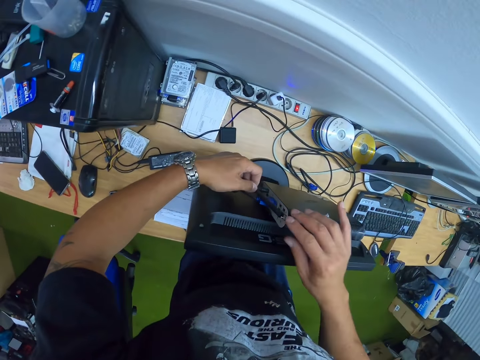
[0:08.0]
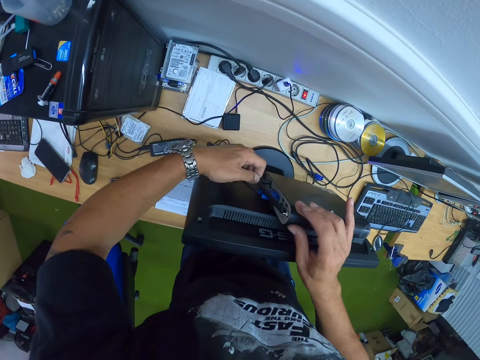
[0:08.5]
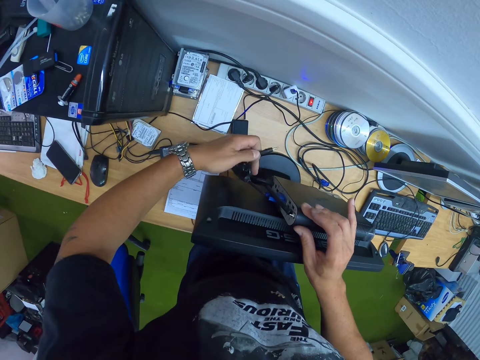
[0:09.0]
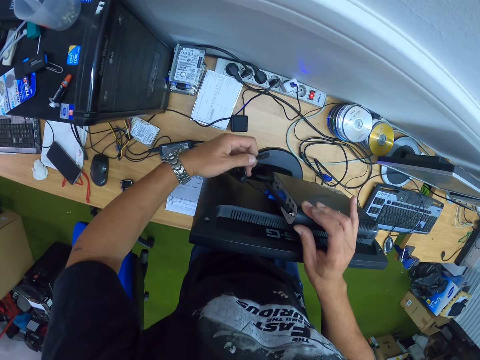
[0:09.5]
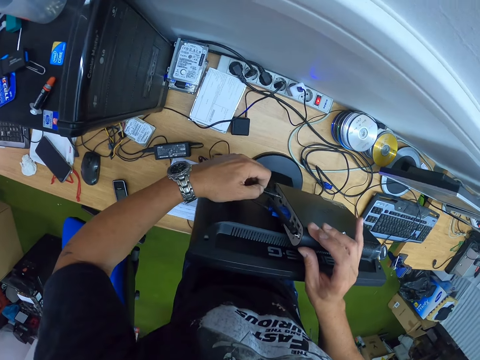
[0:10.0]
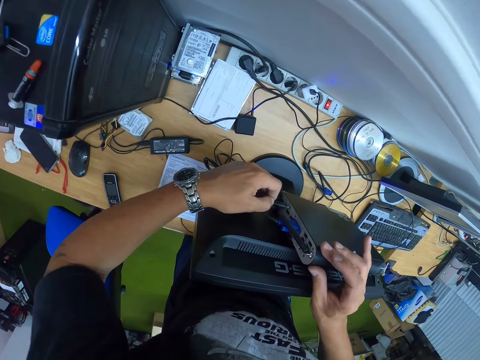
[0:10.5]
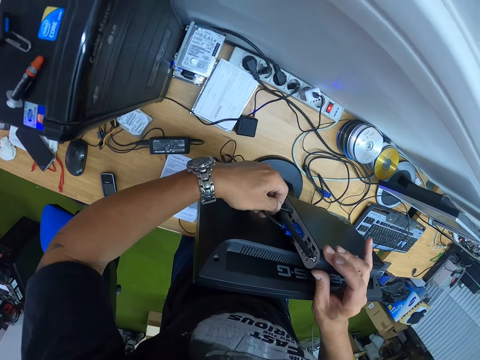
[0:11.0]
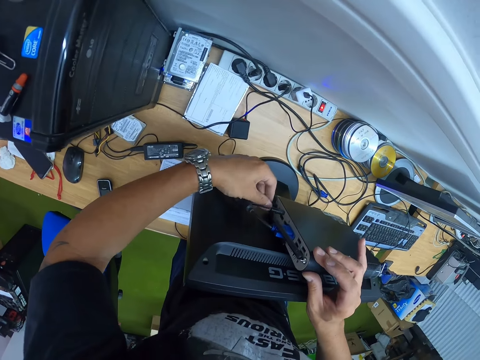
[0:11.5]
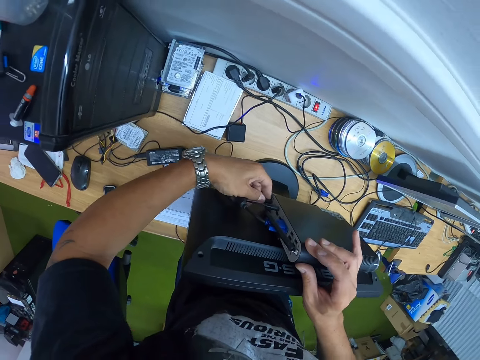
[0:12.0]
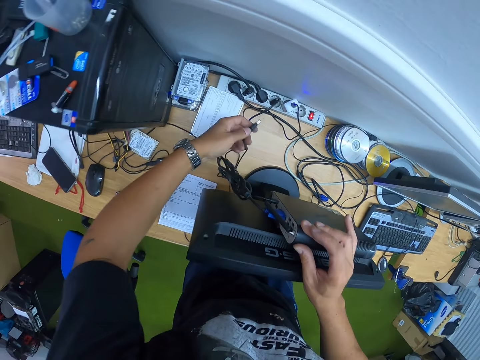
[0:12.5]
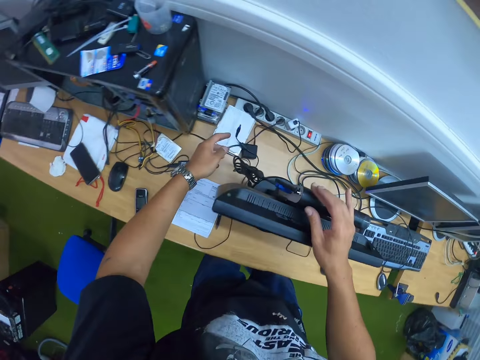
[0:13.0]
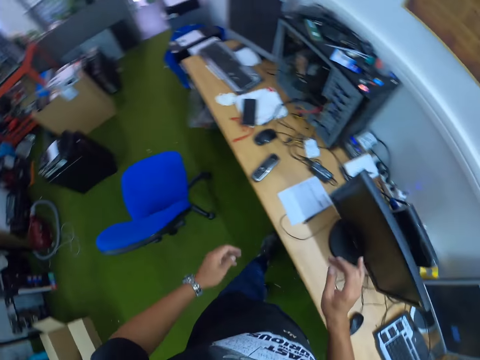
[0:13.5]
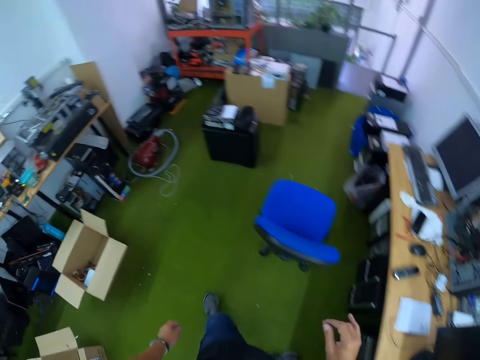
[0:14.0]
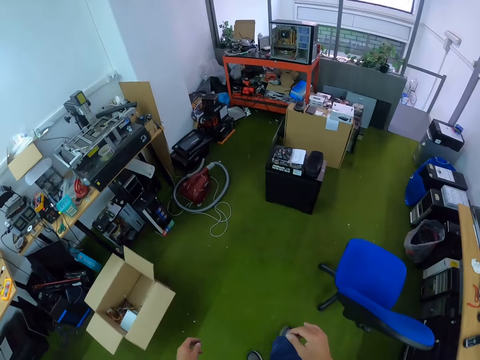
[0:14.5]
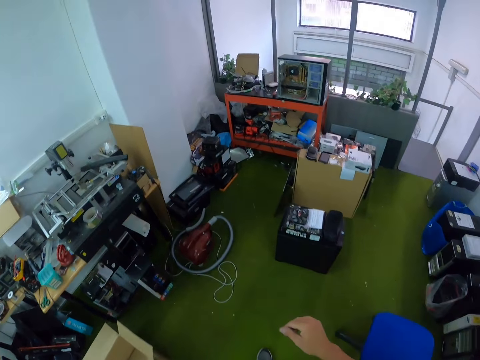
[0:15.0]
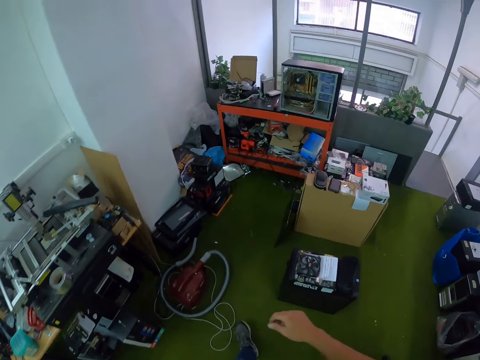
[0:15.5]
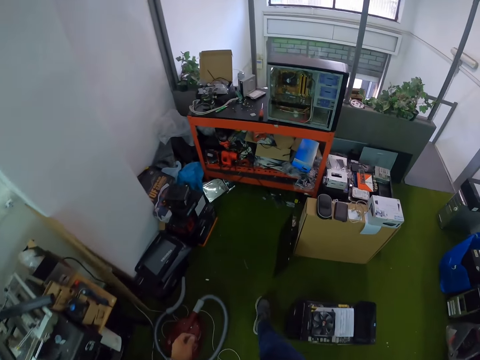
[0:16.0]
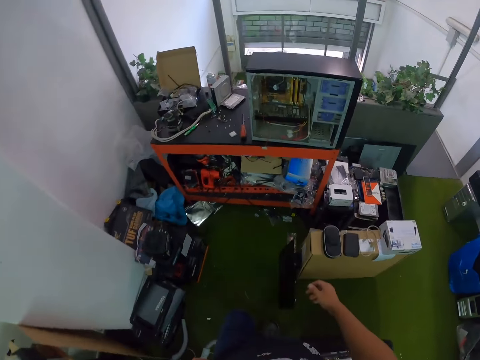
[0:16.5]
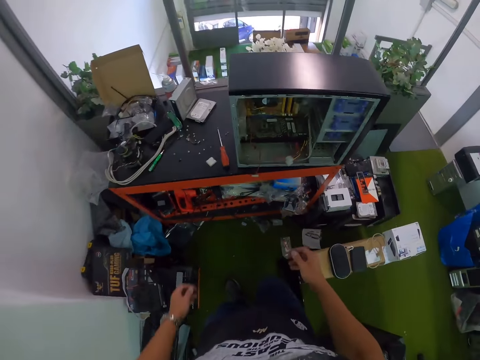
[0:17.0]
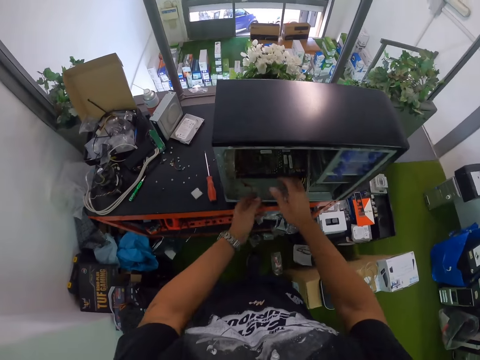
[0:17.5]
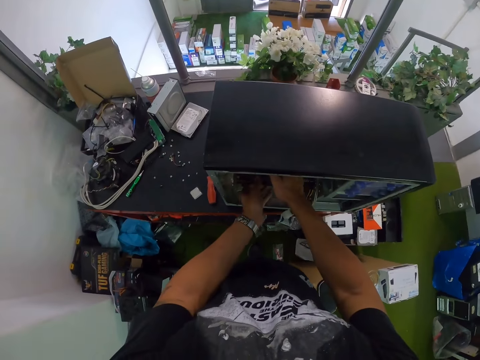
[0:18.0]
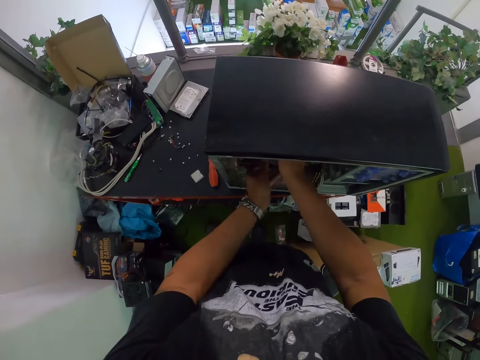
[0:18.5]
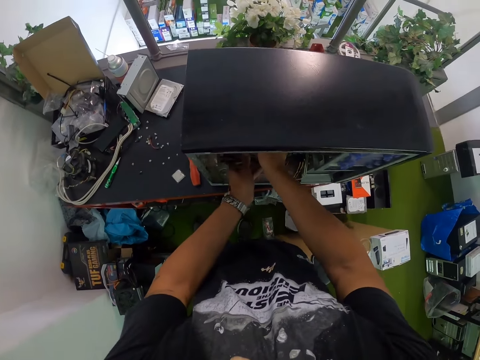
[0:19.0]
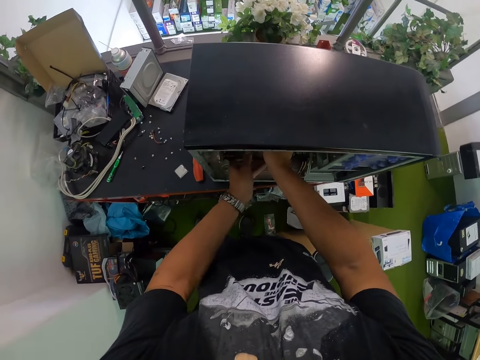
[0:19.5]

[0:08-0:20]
The camera wearer inserts the cable in his left hand into the monitor. He removes a cable behind the monitor with his left hand. He walks to a table in the workshop. He puts his hands inside a CPU. He plucks a computer dual fan.

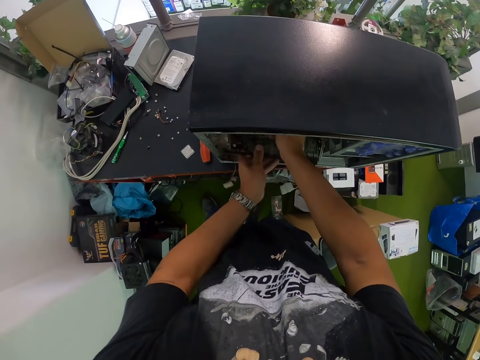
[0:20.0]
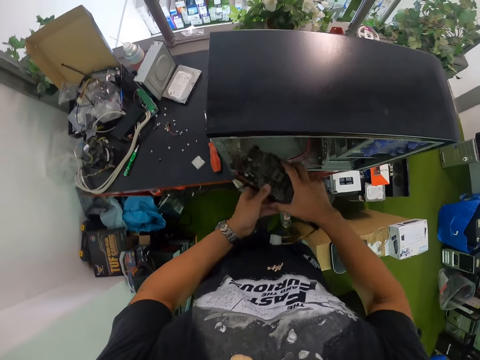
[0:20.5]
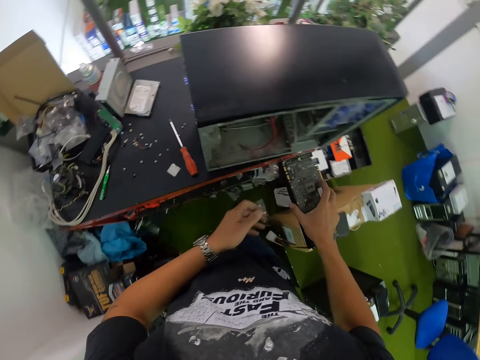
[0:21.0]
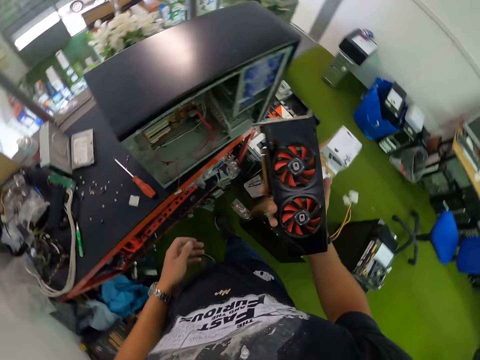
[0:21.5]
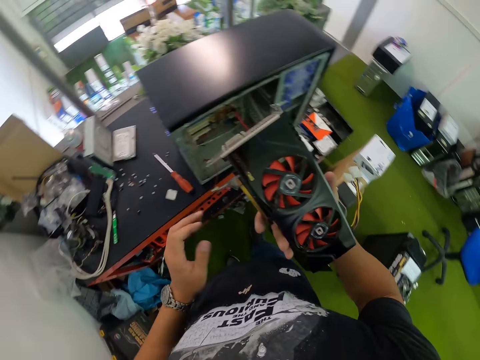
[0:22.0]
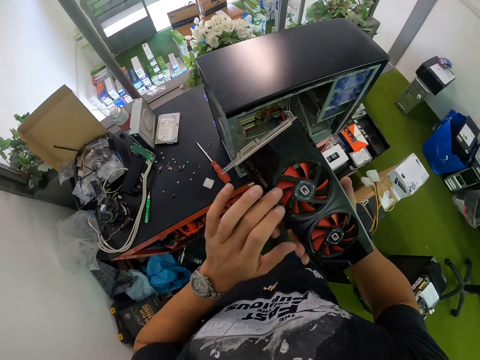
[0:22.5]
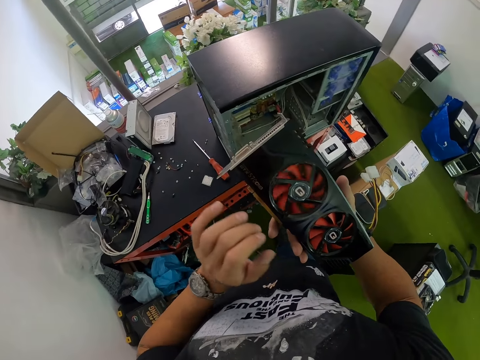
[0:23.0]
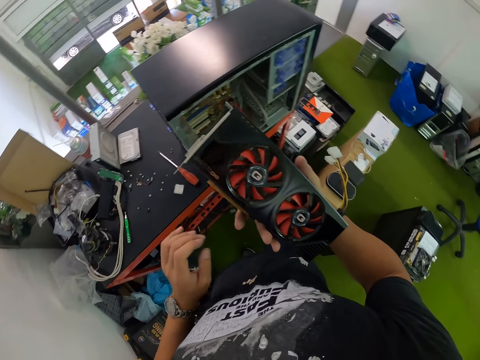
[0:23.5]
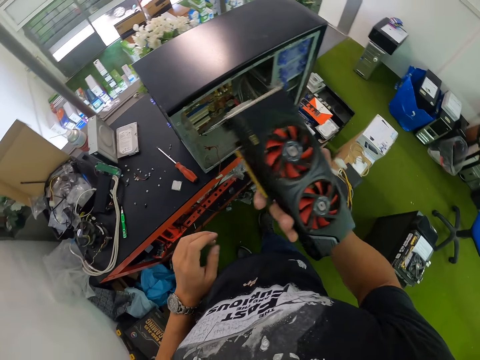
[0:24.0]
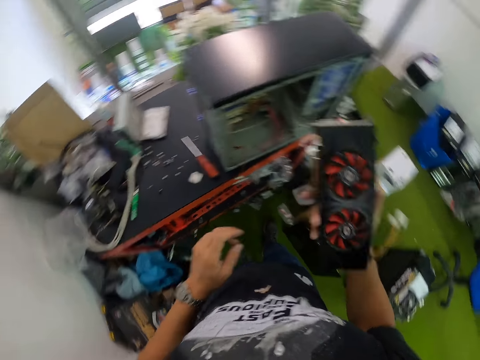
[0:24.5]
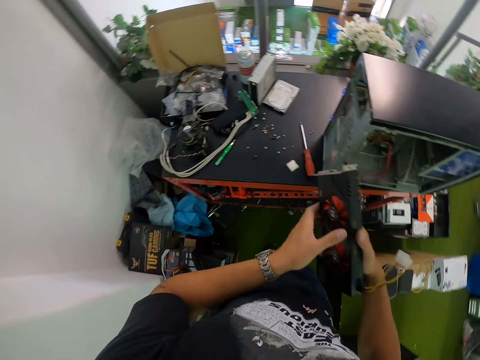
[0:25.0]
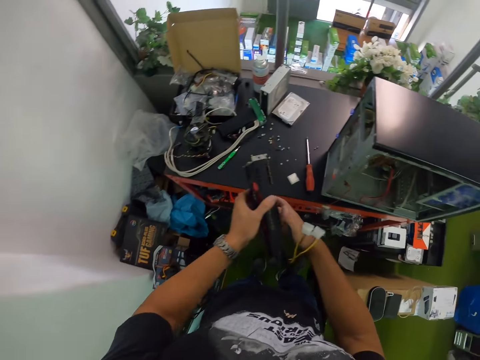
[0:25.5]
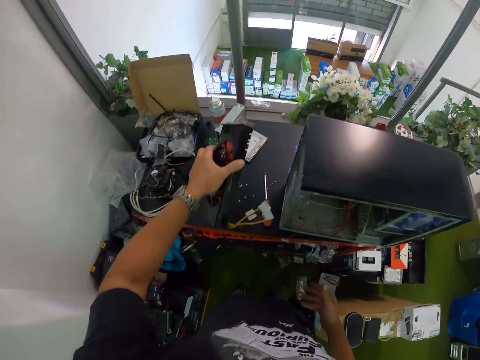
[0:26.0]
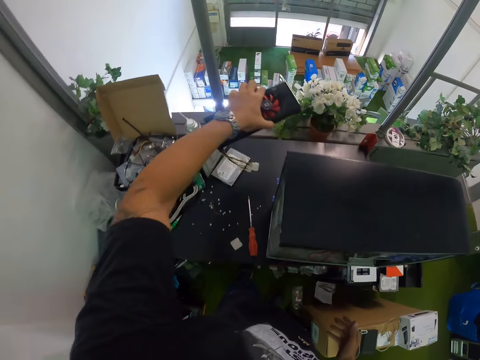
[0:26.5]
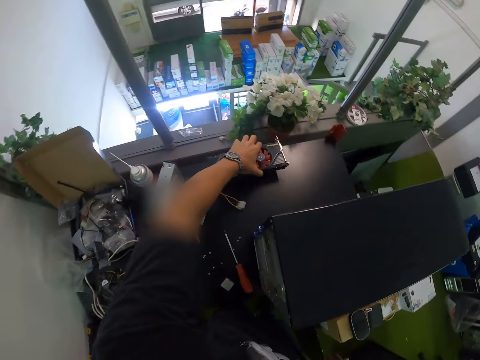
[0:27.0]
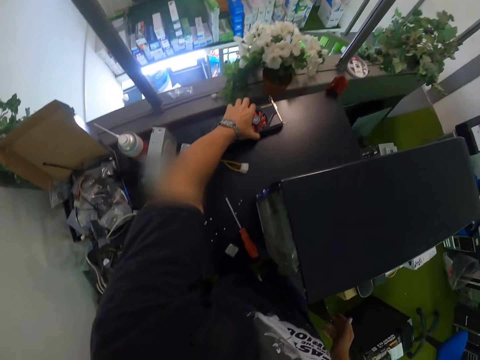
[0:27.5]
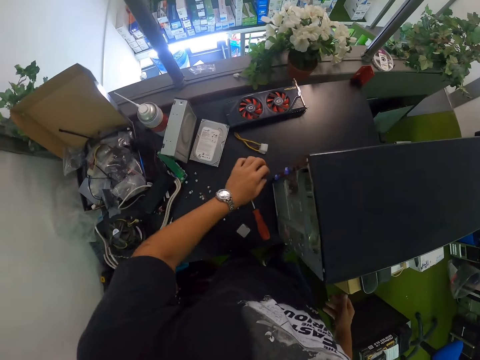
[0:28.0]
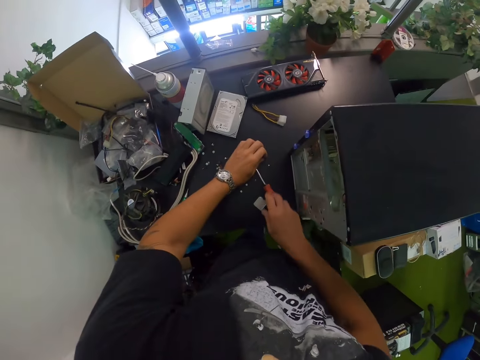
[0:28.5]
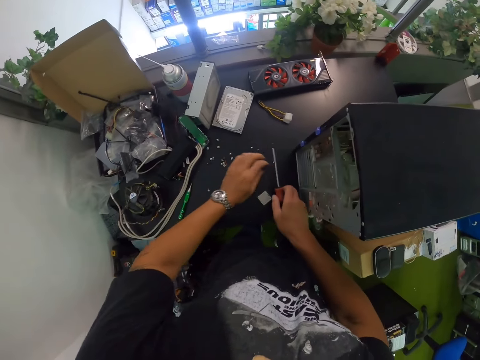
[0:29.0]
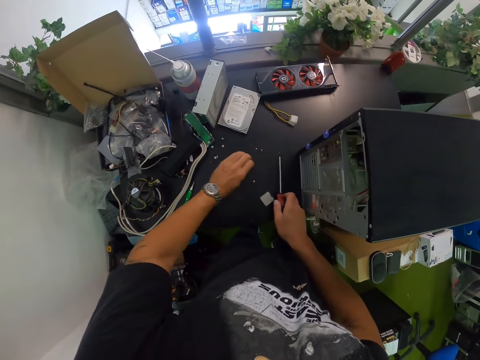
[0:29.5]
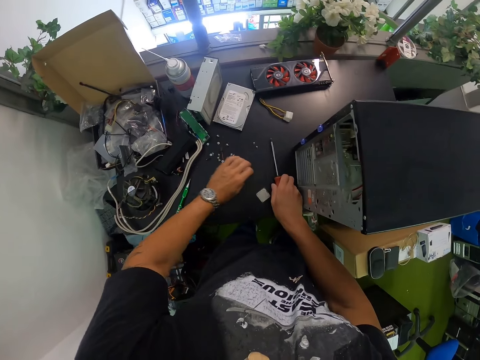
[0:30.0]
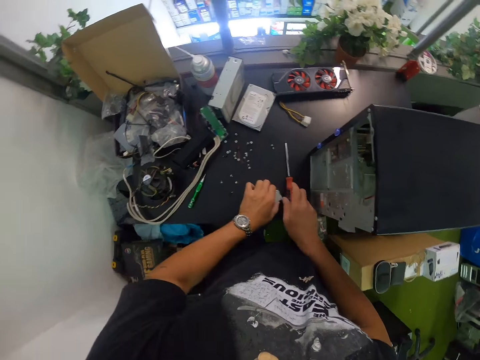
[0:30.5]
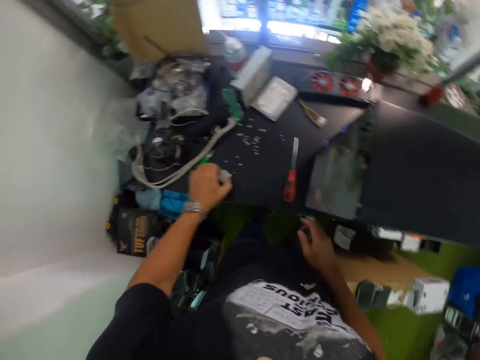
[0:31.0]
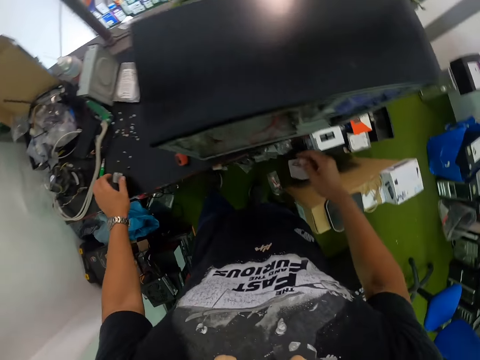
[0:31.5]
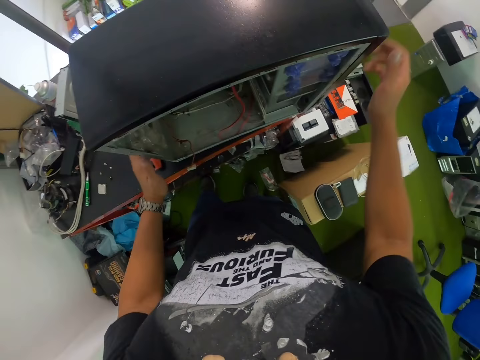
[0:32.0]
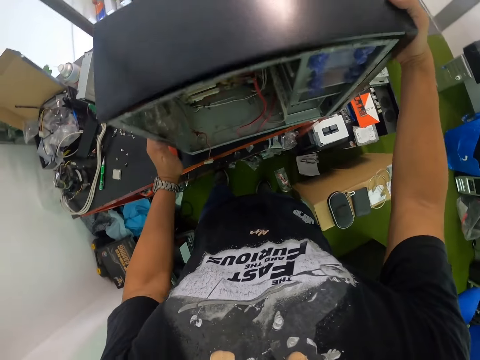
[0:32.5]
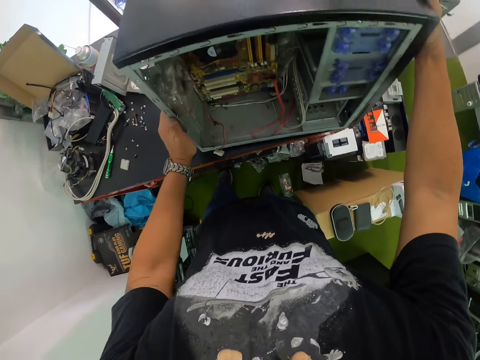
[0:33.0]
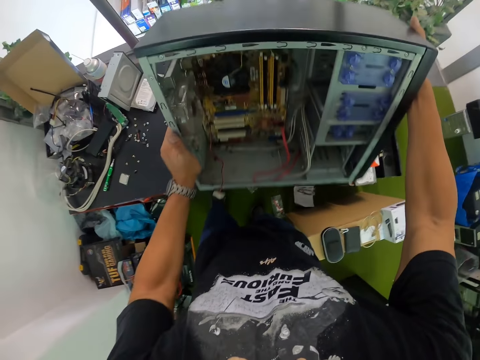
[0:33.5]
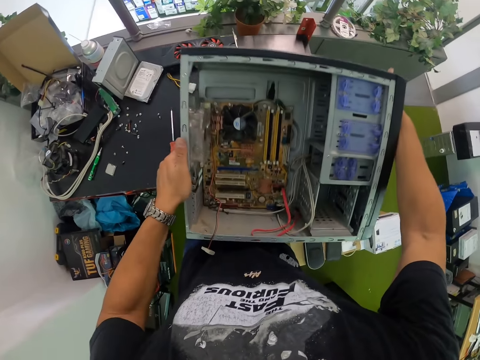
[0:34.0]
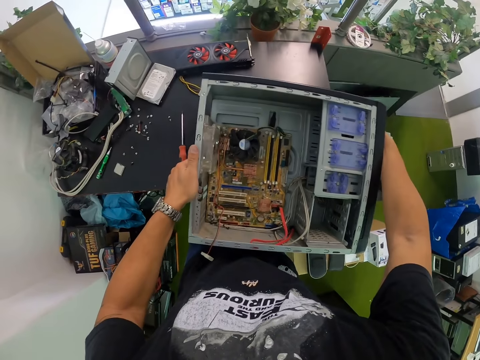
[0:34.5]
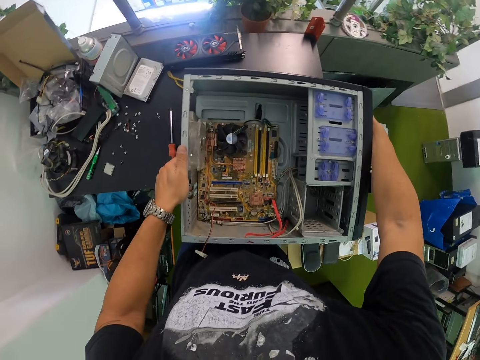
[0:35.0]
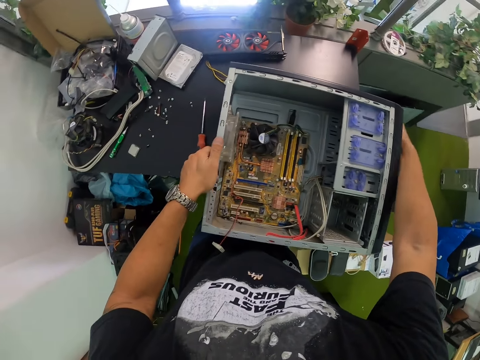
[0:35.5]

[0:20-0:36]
The camera wearer observes the computer dual fan. He rolls the blade in the cooling fan or computer dual fan with his left hand. He passes the cooling fan from his right hand to his left hand. He puts the cooling fan in his left hand on the table. He adjusts some screws on the table with his left hand. He collects the screws on the table. He picks a screwdriver on the table with his right hand. He puts the screwdriver in his right hand on the table. He moves something on the table. He lays the CPU on the table with both hands. He turns the computer case on the table.
